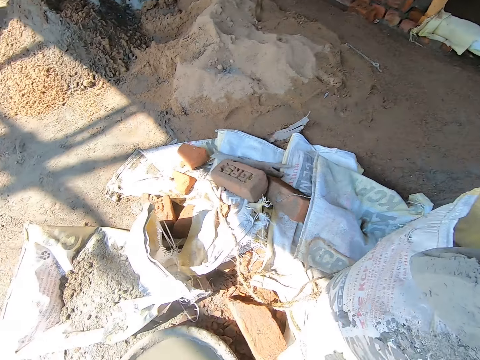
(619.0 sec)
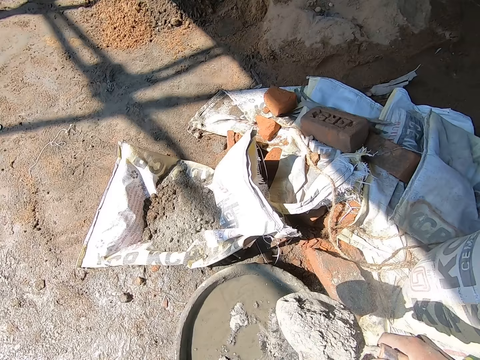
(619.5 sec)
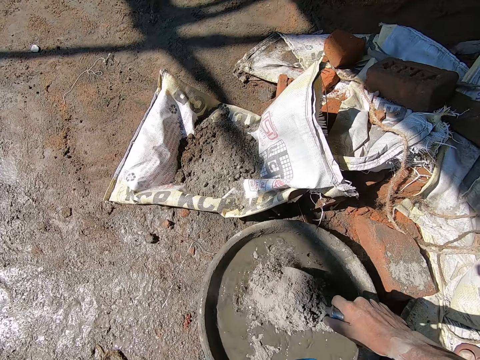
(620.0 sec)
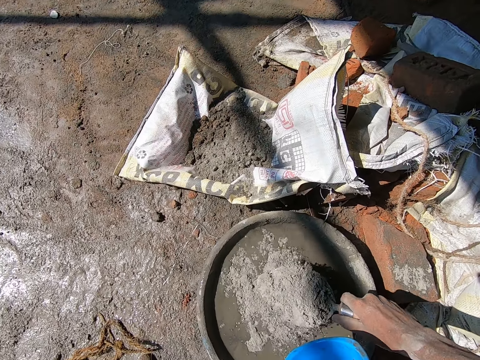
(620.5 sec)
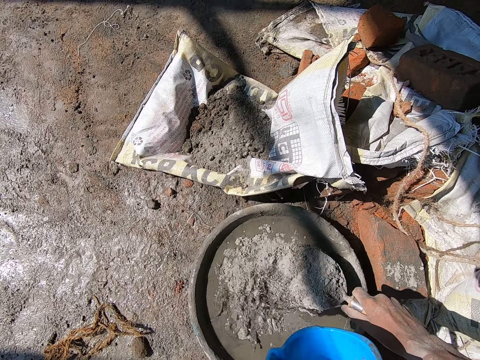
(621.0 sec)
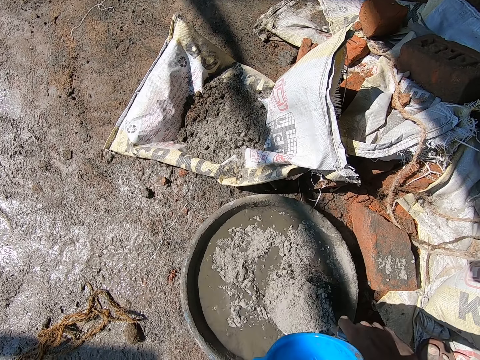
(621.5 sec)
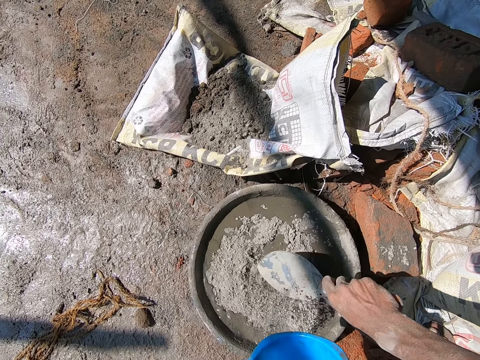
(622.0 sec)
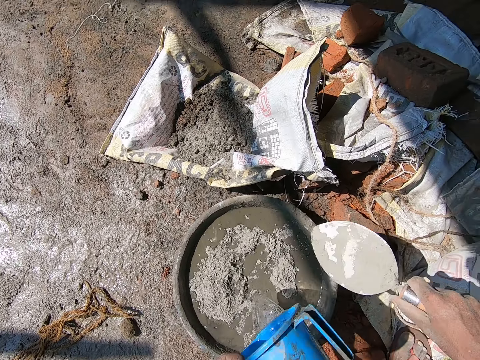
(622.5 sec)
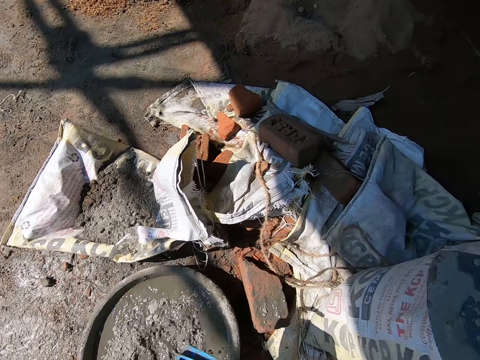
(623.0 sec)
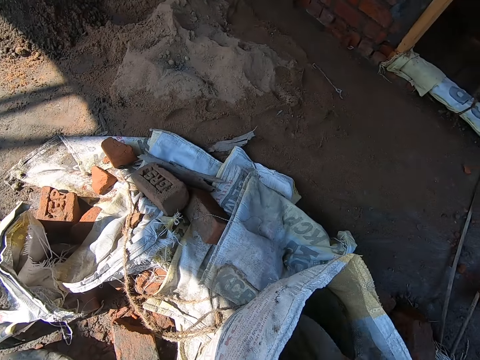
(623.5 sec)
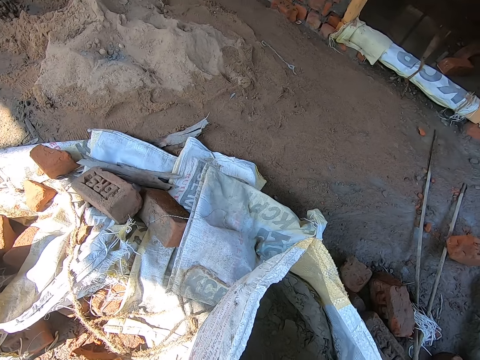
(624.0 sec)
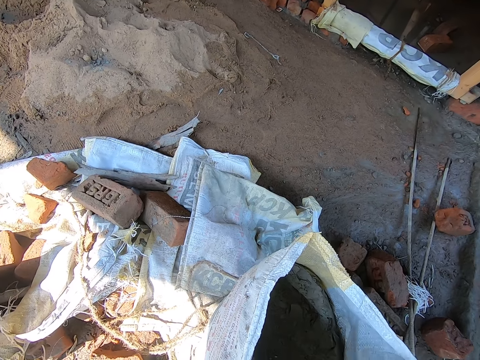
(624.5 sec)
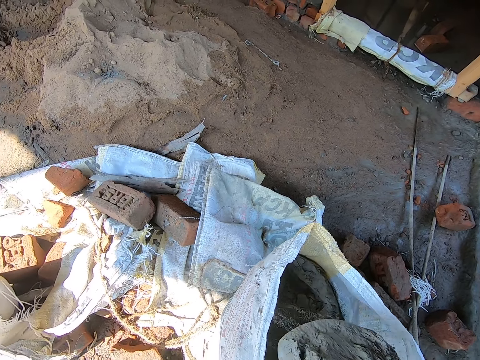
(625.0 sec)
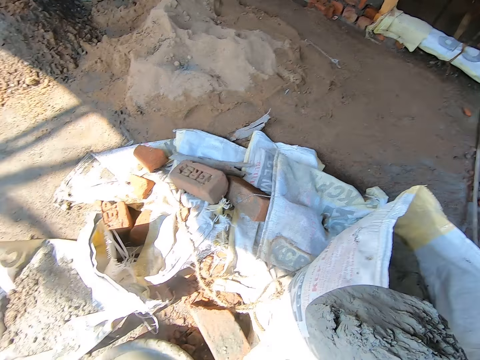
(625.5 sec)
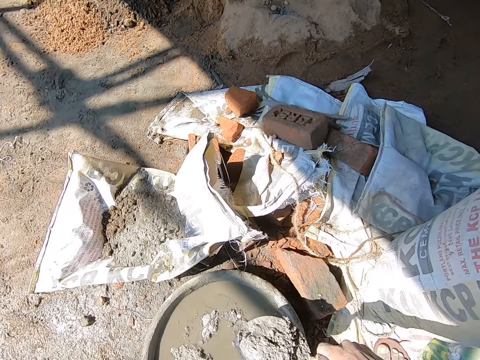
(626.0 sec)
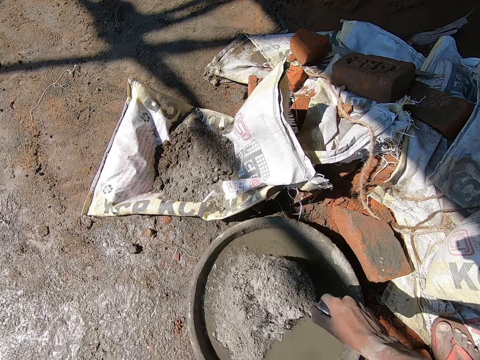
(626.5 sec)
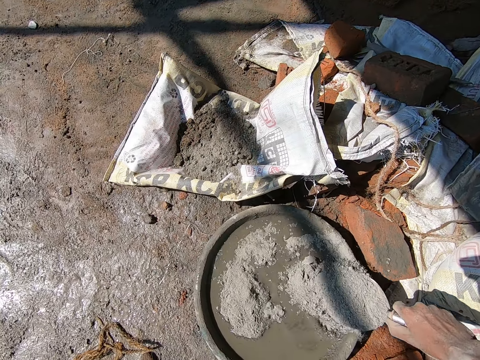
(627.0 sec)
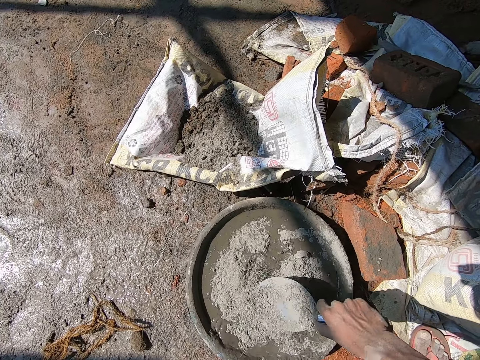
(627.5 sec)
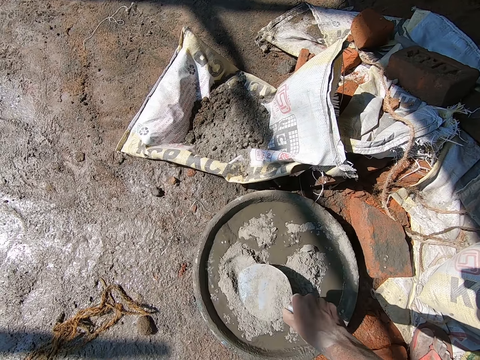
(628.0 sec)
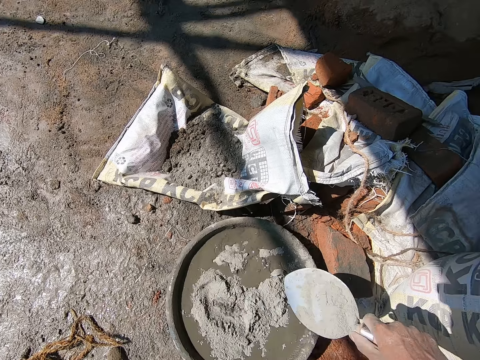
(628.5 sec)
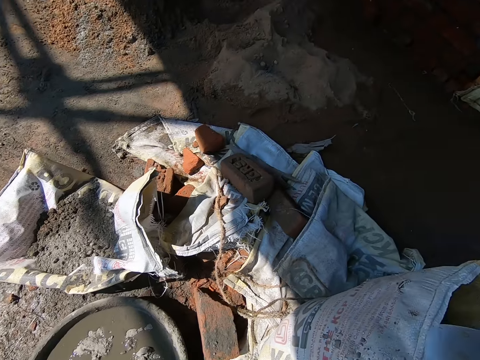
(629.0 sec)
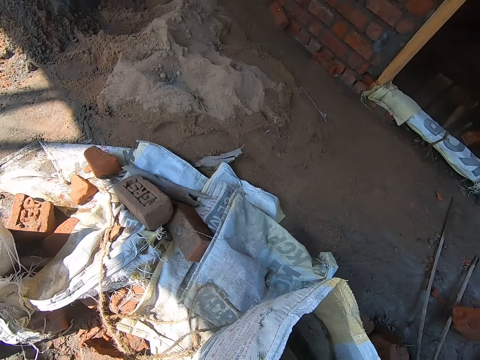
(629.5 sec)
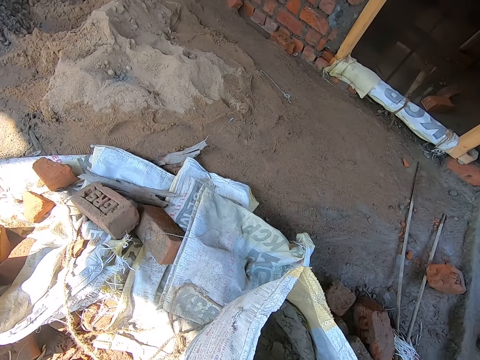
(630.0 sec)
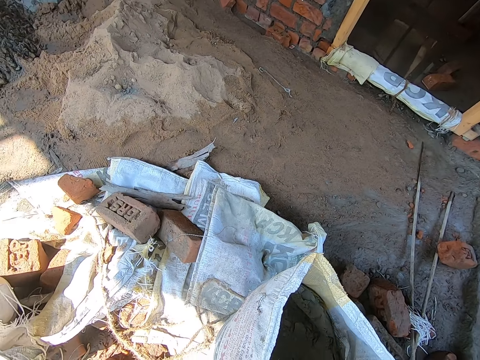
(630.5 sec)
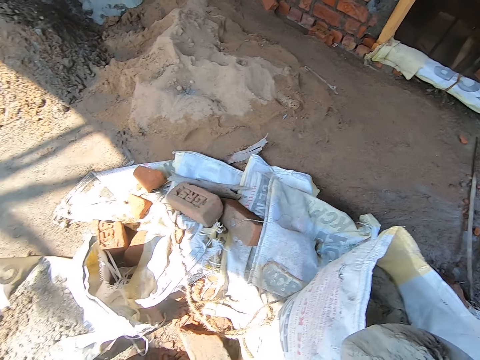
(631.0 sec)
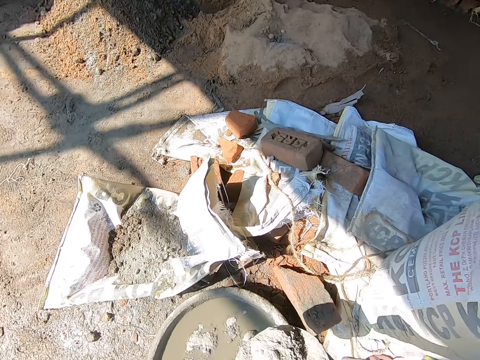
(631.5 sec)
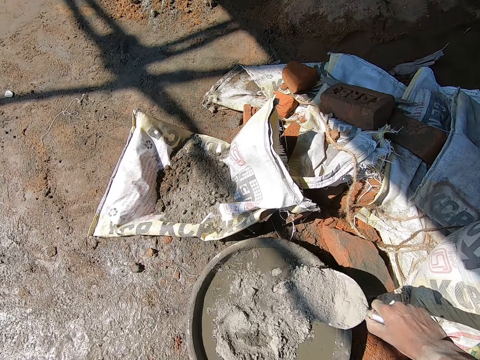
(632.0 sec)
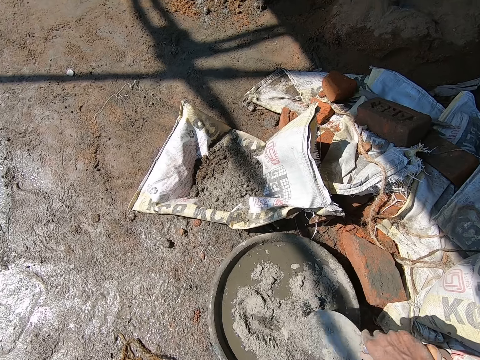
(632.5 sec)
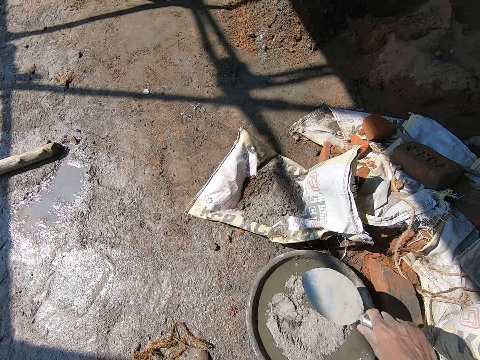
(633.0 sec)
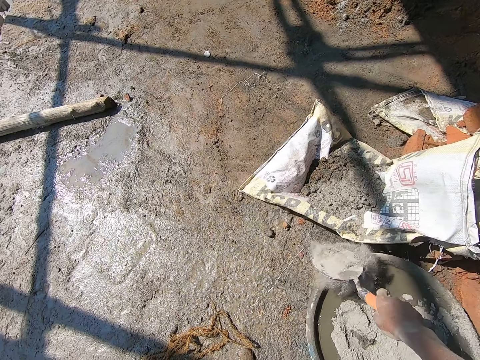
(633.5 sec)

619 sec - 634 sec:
The camera wearer pours the dry cement into the bowl of water on the floor with the trowel in his right hand. He pours water from the cup into the bowl on the floor with his left hand. He scoops dry cement from the plastic bag on the floor with the trowel in his right hand. He pours the dry cement into the bowl of water on the floor with the trowel in his right hand. He scoops dry cement from the plastic bag on the floor with the trowel in his right hand. He pours the dry cement into the bowl on the floor with the trowel in his right hand. He hits the trowel on the rim of the bowl on the floor with his right hand.

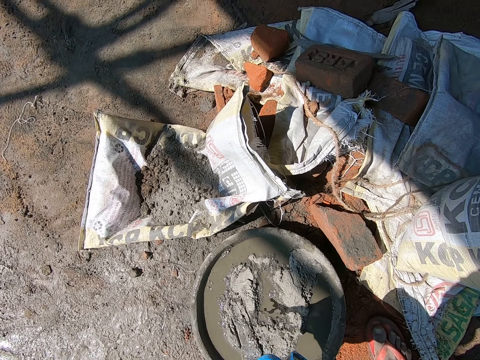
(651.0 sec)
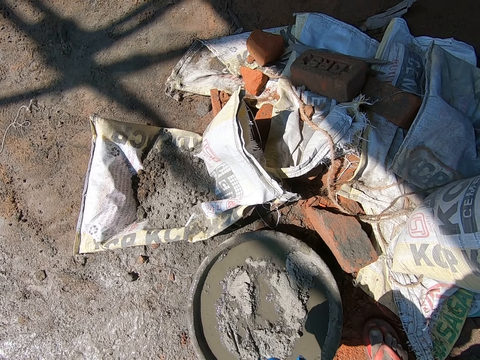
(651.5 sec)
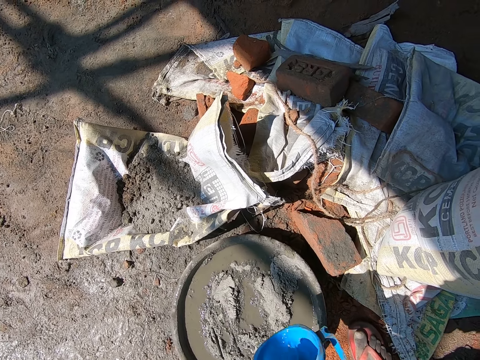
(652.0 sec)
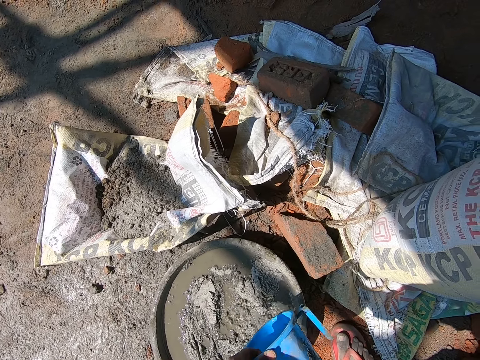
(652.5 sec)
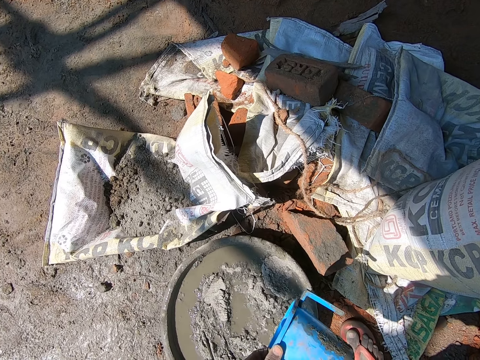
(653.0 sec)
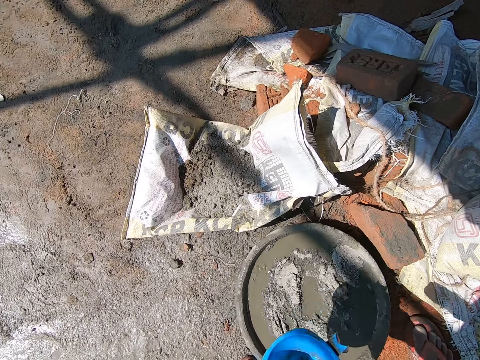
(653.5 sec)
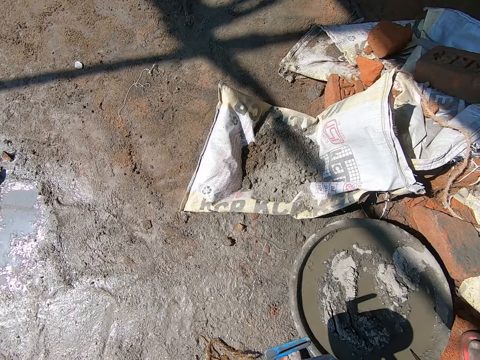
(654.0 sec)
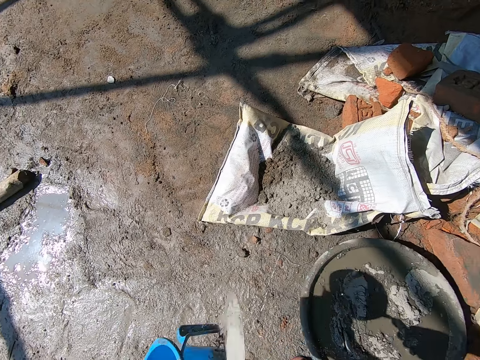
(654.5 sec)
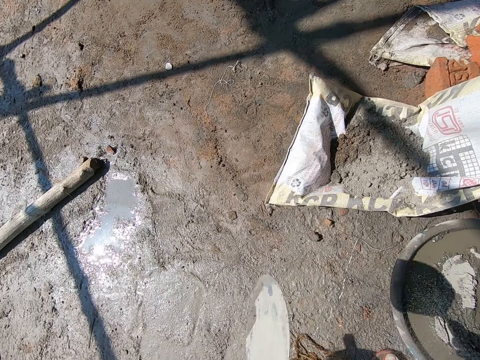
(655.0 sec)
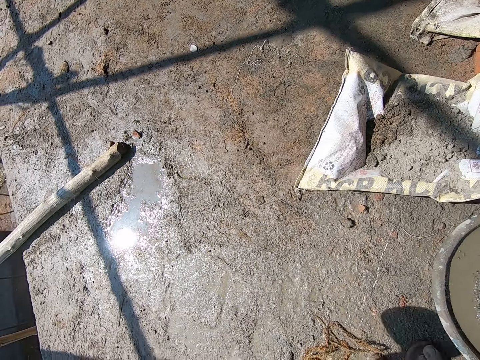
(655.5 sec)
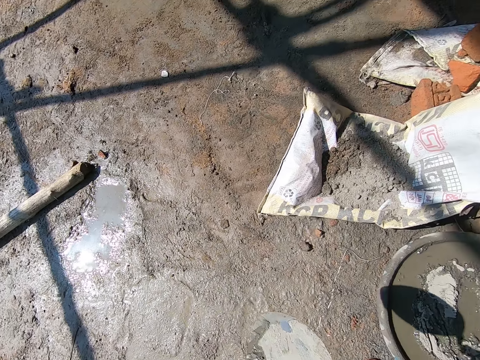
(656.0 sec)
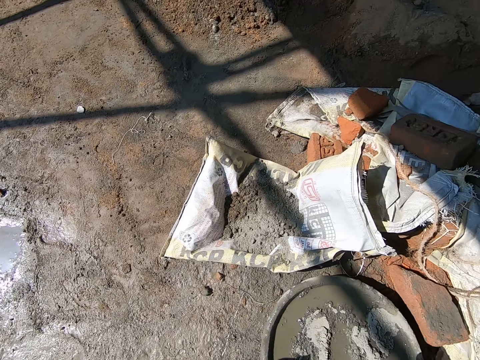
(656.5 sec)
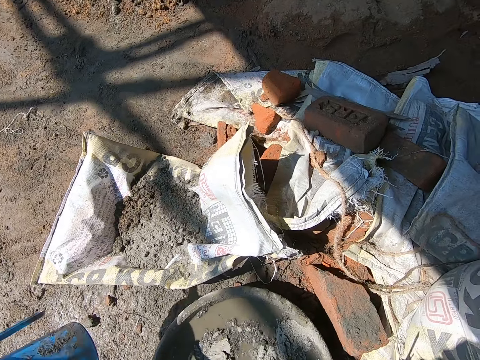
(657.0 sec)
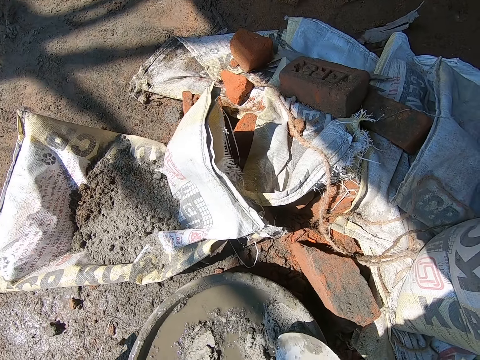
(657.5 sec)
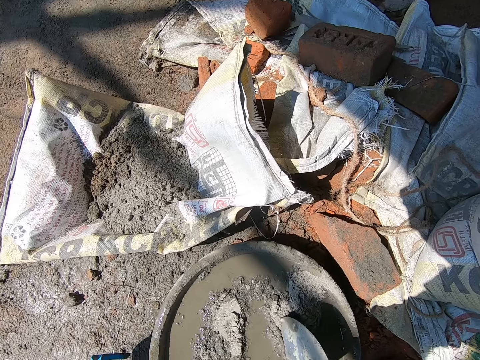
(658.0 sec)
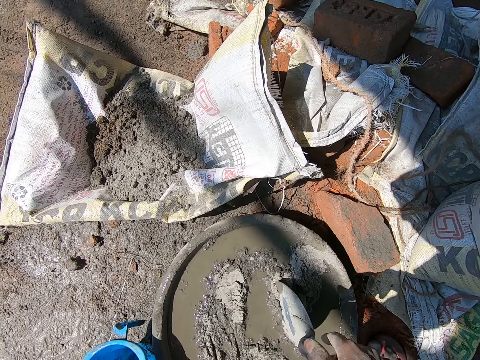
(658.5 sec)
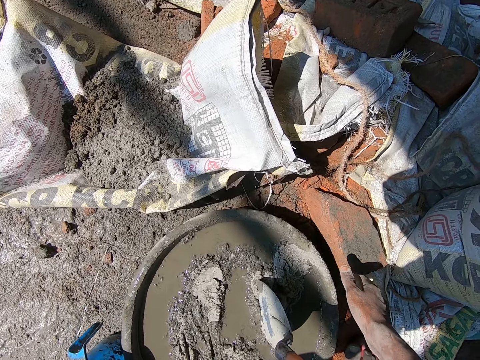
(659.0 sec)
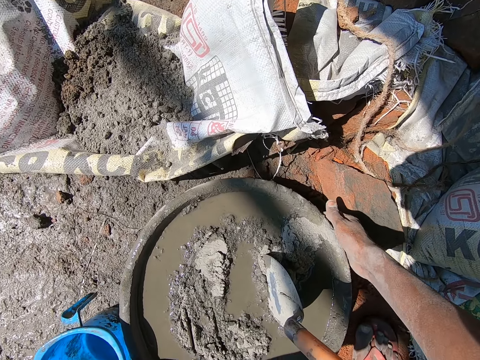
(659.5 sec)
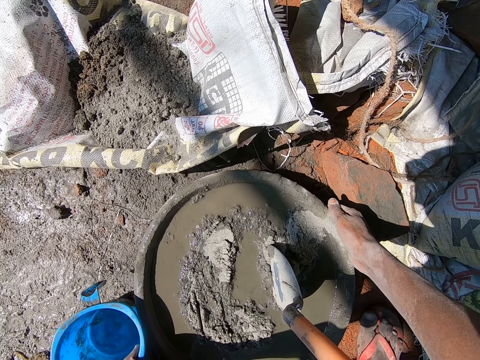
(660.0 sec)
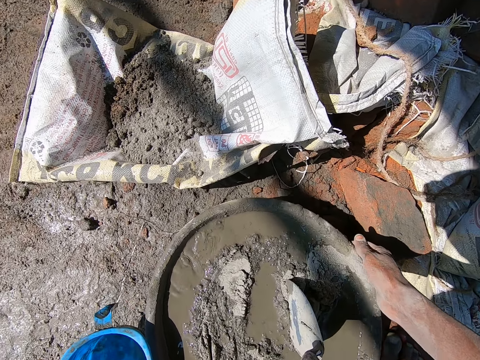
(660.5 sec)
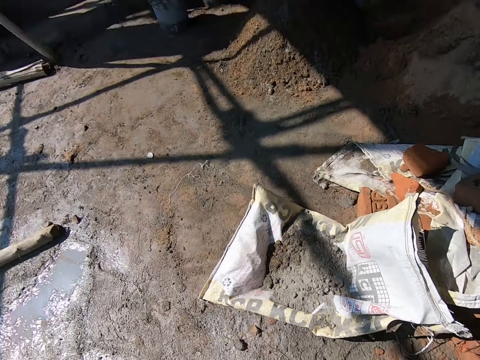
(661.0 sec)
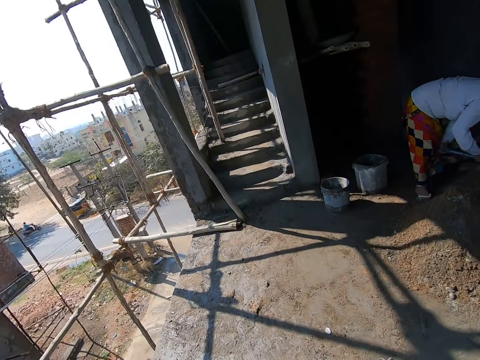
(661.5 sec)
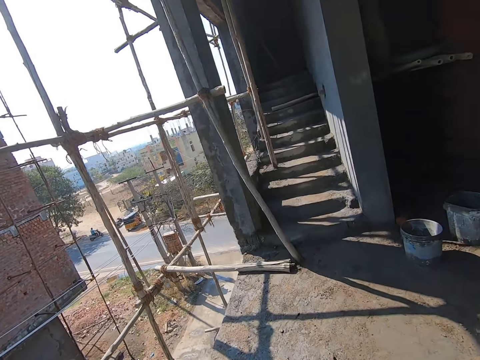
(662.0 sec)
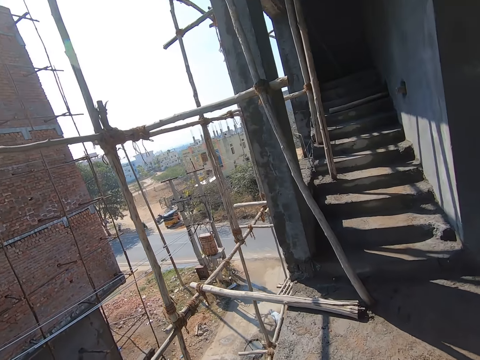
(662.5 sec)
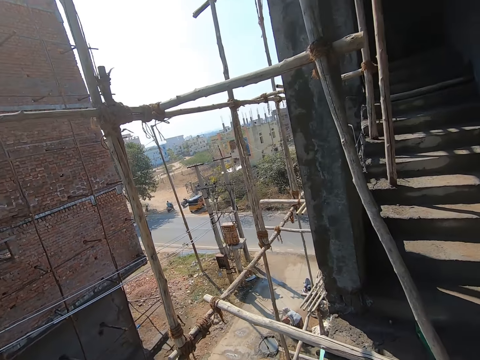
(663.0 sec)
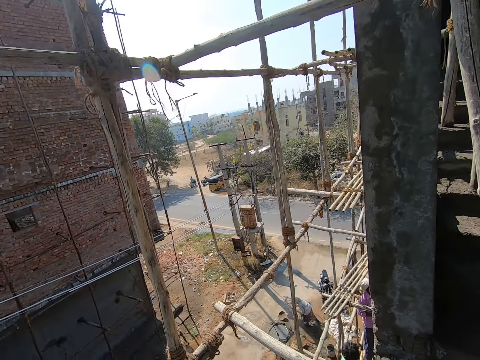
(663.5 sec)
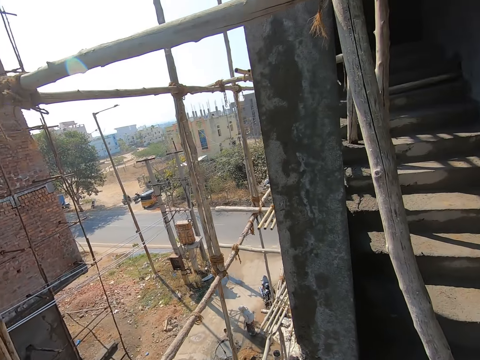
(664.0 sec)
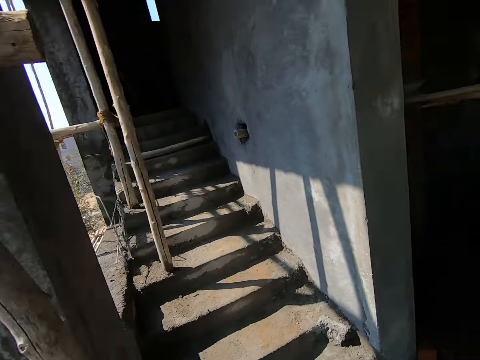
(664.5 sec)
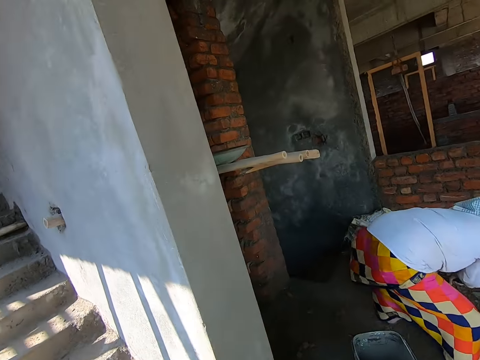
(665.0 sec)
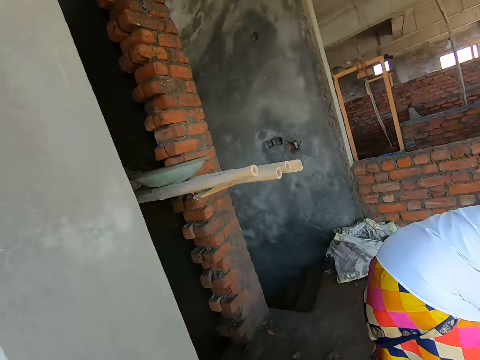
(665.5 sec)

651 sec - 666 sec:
The camera wearer pours water from the cup into the bowl on the floor with his left hand. He hits the cup in his left hand with the trowel in his right hand. He places the trowel in the cement in the bowl with his right hand. He places the cup on the floor with his left hand. He picks up the bowl from the floor with his hands and carries it. He walks towards a staircase.
